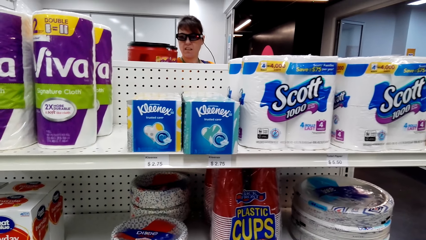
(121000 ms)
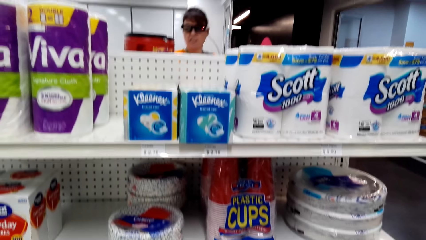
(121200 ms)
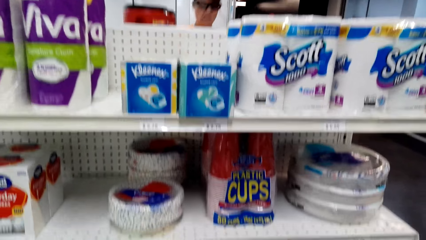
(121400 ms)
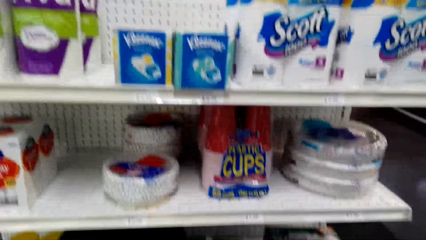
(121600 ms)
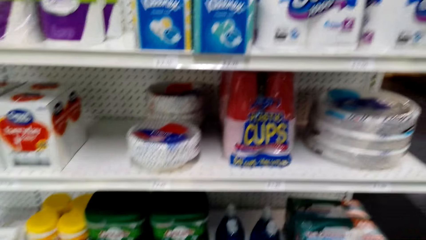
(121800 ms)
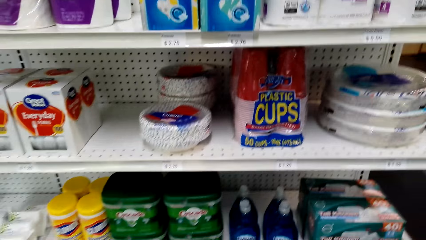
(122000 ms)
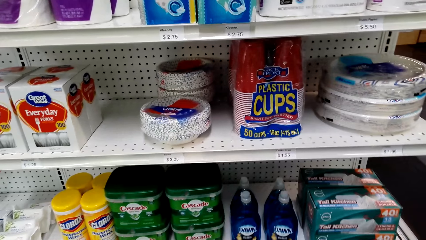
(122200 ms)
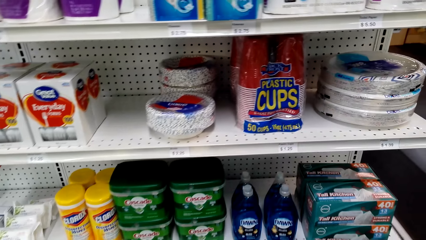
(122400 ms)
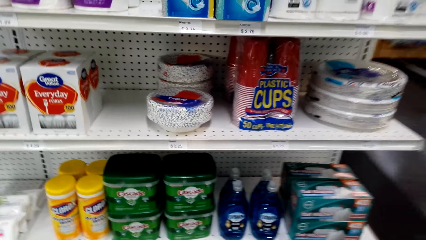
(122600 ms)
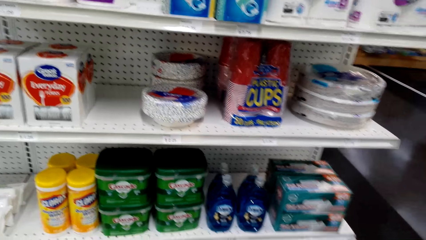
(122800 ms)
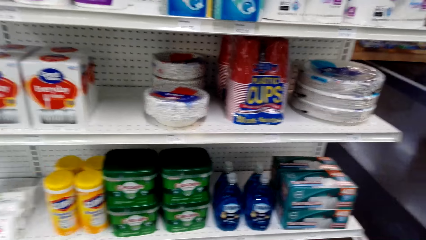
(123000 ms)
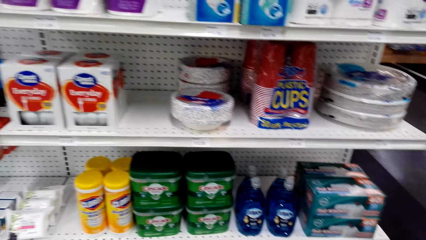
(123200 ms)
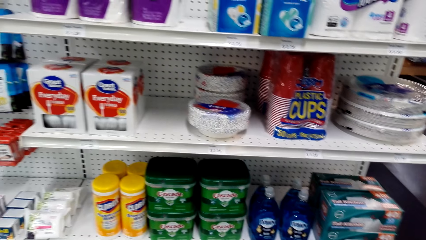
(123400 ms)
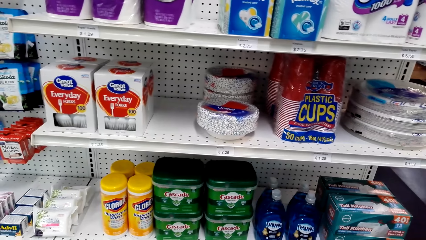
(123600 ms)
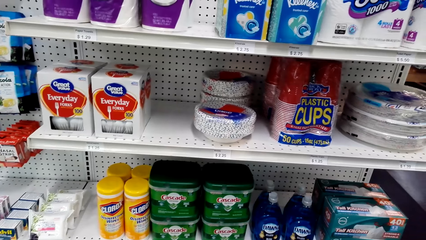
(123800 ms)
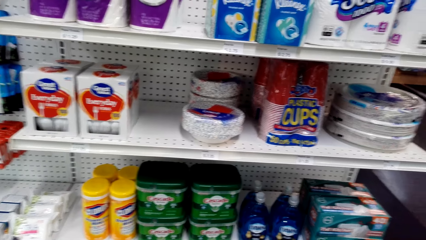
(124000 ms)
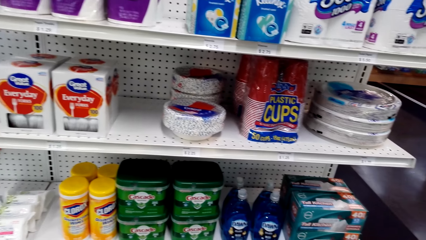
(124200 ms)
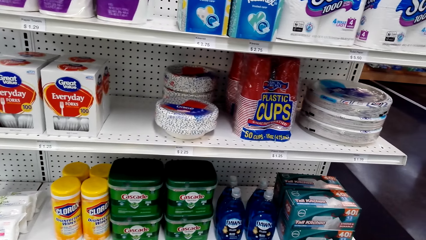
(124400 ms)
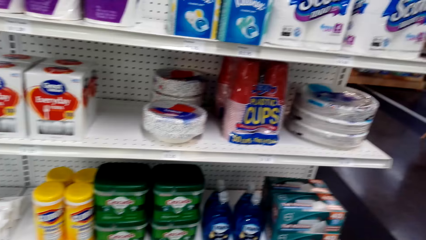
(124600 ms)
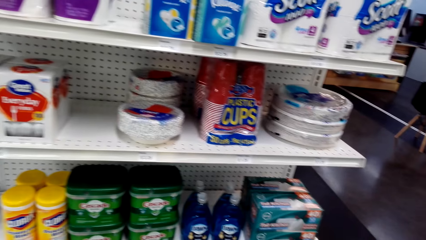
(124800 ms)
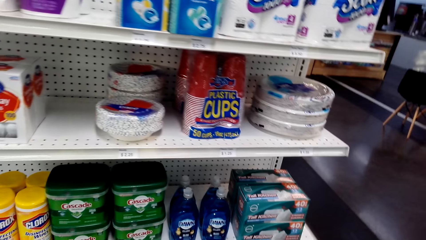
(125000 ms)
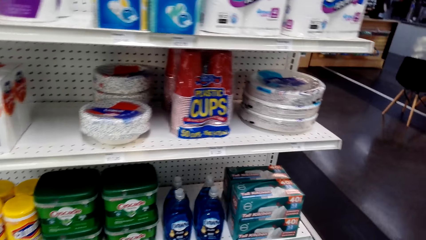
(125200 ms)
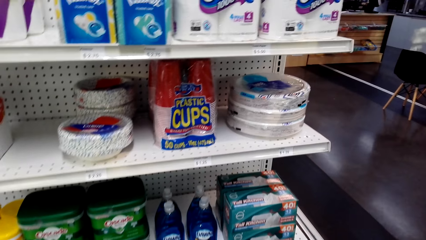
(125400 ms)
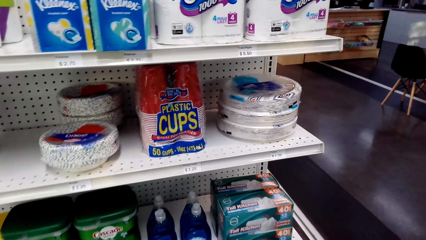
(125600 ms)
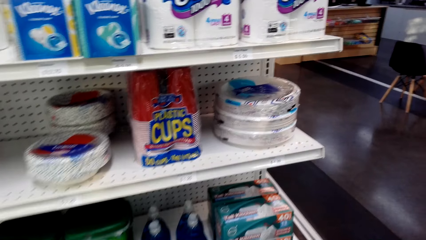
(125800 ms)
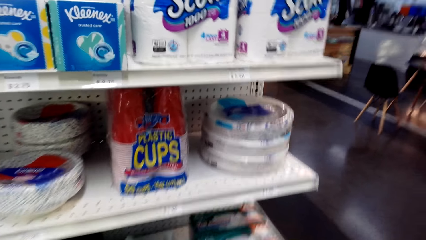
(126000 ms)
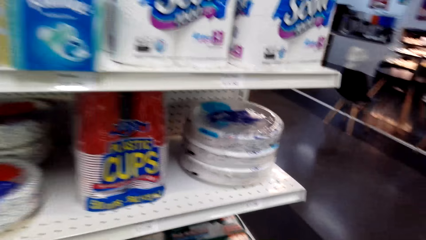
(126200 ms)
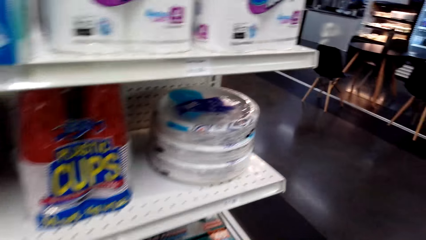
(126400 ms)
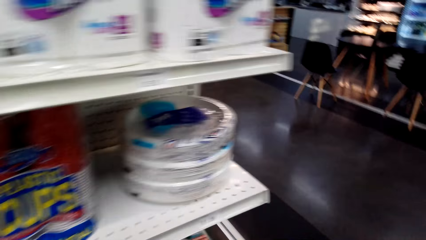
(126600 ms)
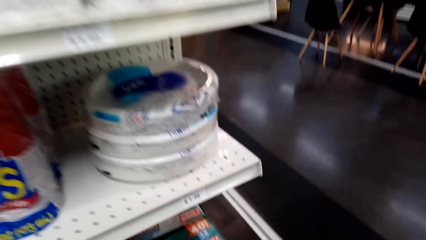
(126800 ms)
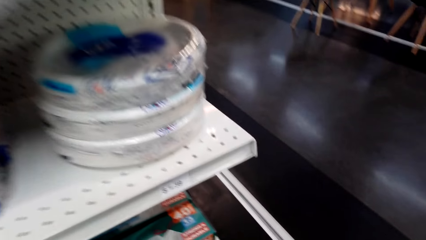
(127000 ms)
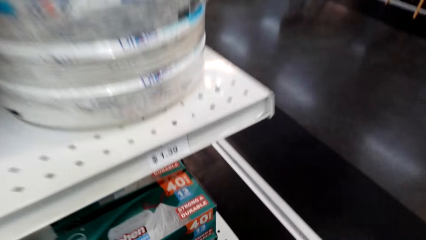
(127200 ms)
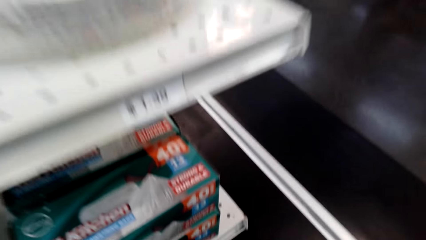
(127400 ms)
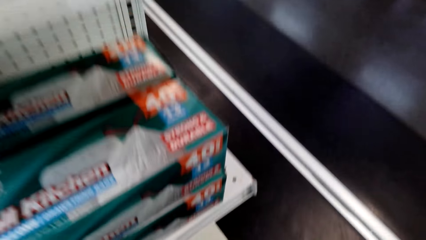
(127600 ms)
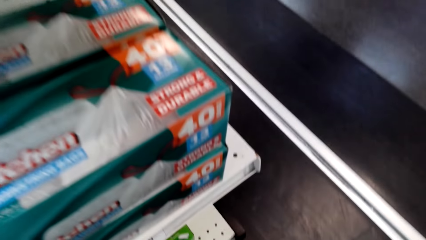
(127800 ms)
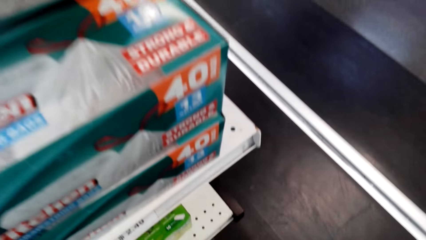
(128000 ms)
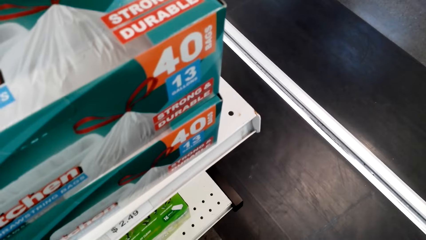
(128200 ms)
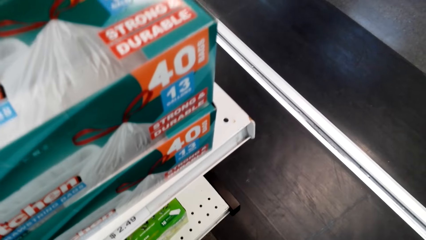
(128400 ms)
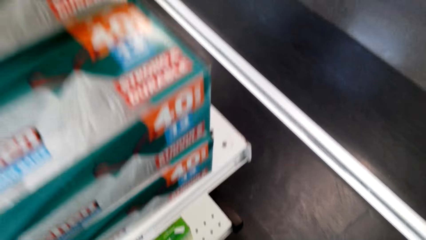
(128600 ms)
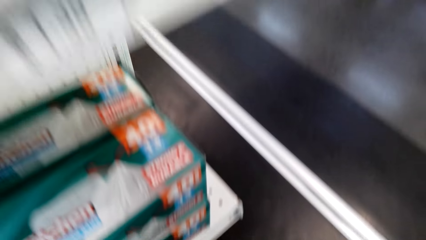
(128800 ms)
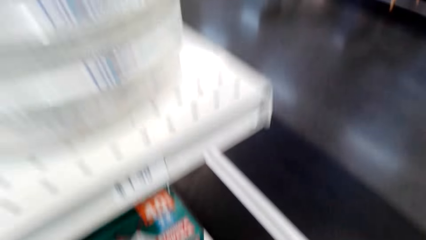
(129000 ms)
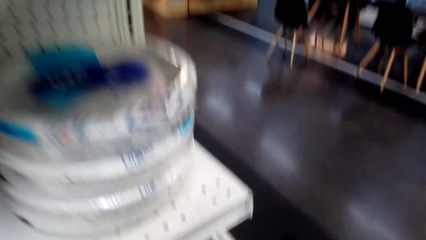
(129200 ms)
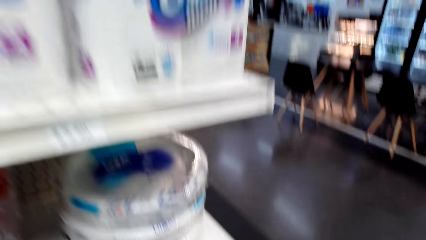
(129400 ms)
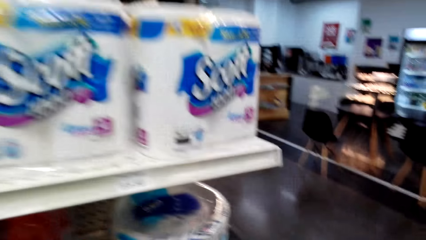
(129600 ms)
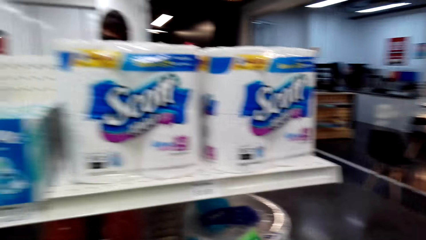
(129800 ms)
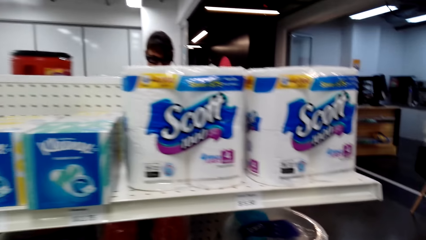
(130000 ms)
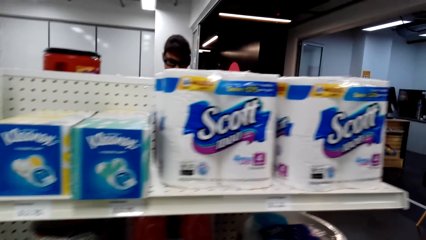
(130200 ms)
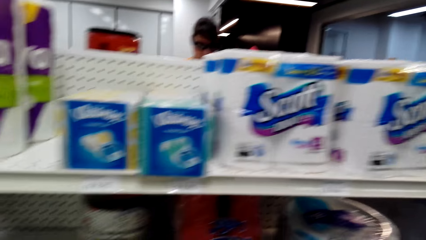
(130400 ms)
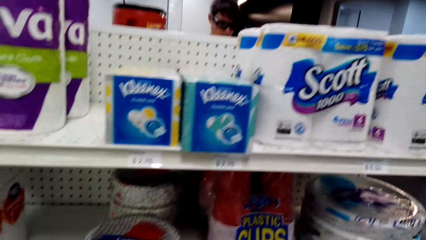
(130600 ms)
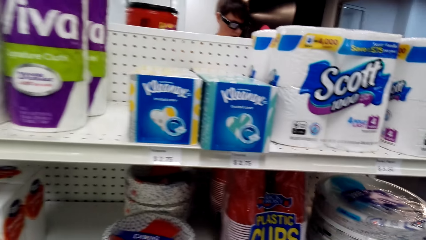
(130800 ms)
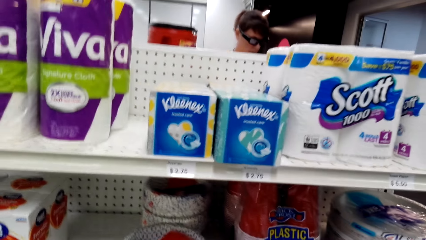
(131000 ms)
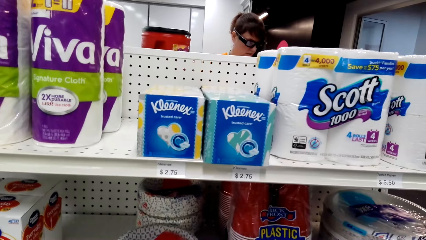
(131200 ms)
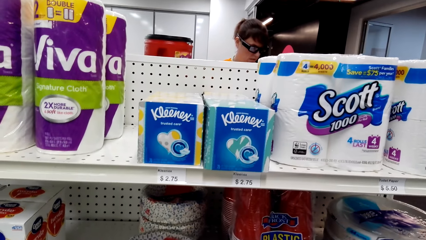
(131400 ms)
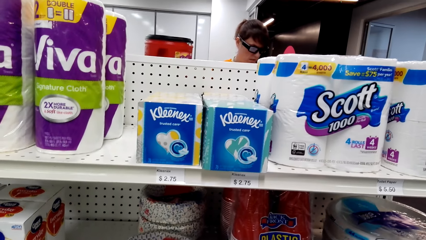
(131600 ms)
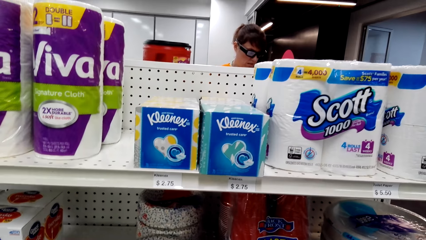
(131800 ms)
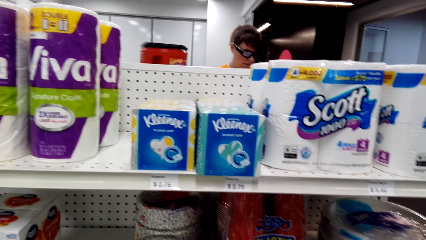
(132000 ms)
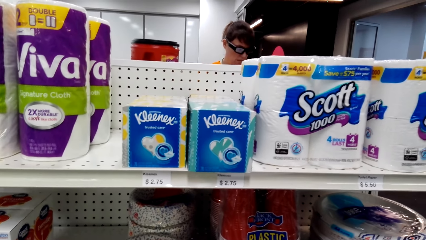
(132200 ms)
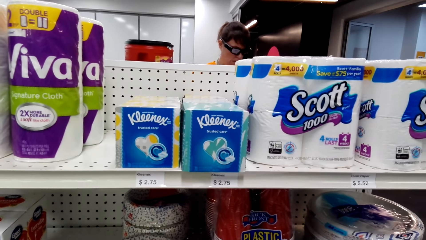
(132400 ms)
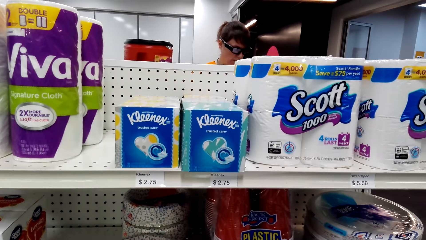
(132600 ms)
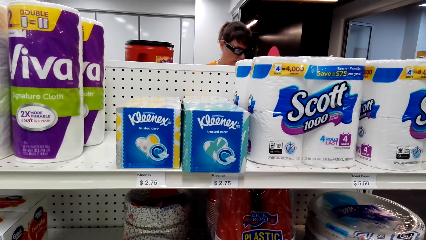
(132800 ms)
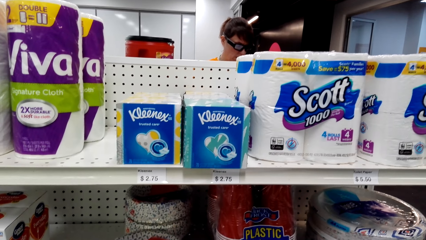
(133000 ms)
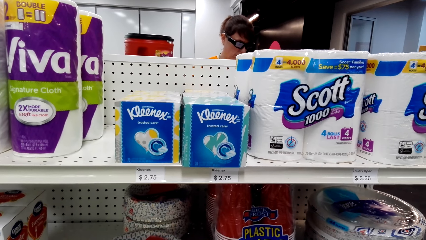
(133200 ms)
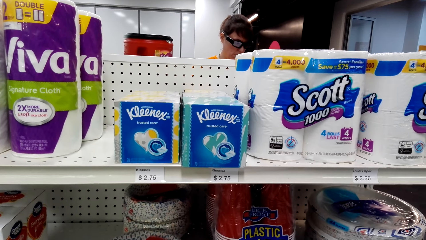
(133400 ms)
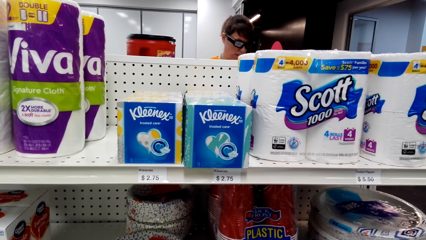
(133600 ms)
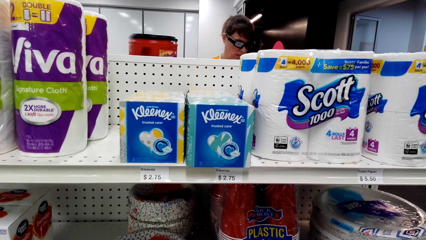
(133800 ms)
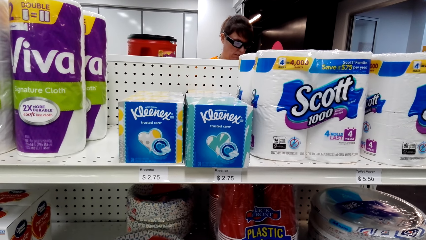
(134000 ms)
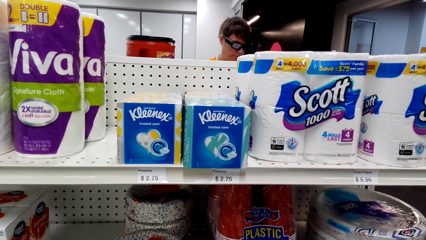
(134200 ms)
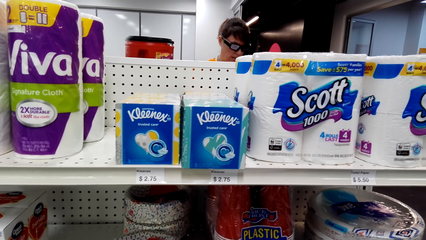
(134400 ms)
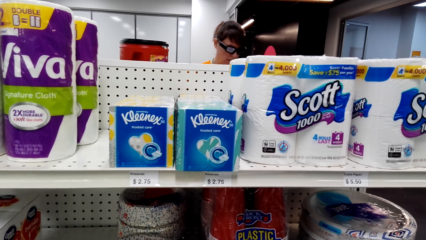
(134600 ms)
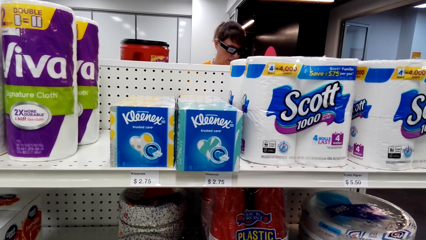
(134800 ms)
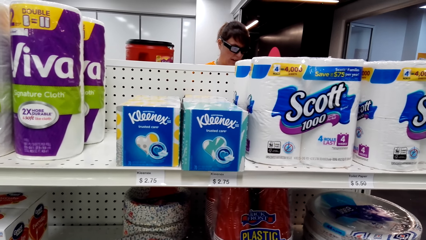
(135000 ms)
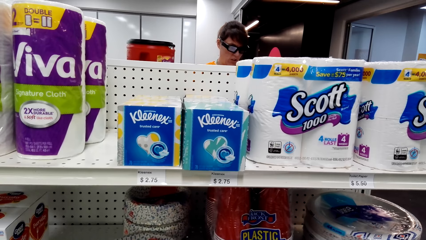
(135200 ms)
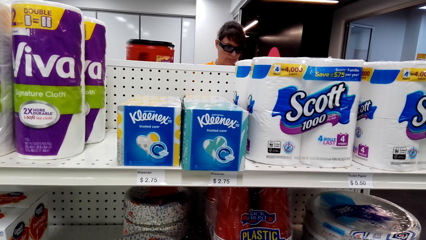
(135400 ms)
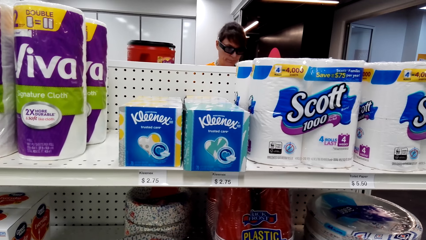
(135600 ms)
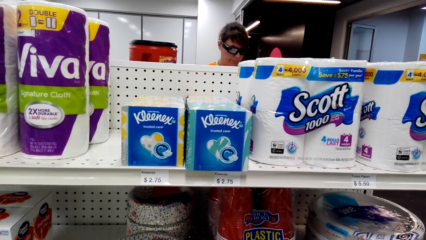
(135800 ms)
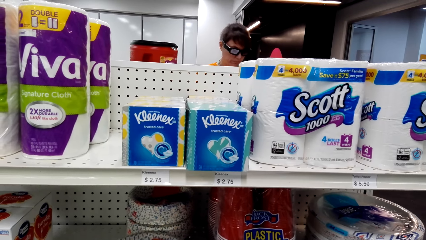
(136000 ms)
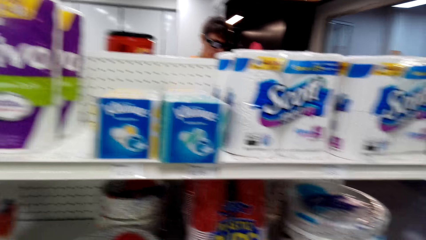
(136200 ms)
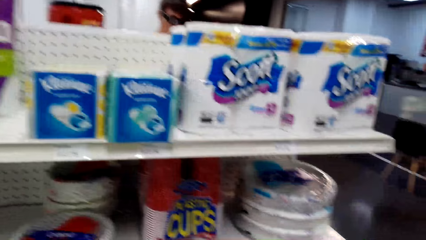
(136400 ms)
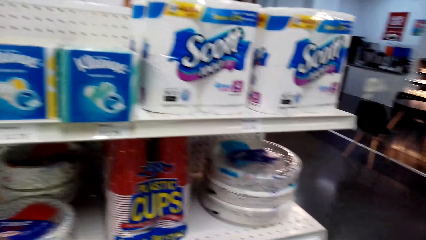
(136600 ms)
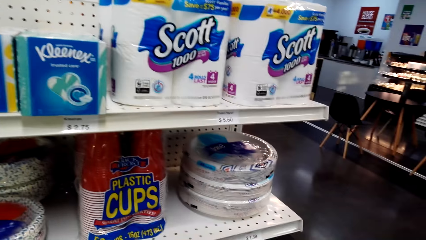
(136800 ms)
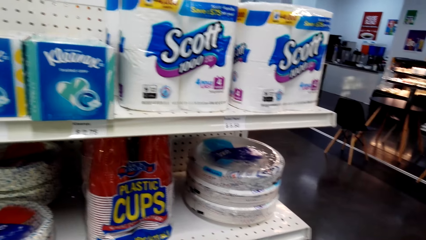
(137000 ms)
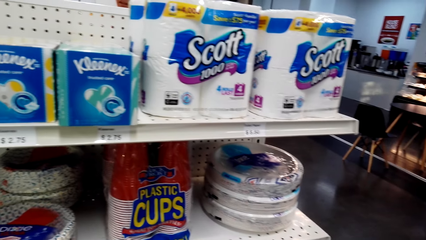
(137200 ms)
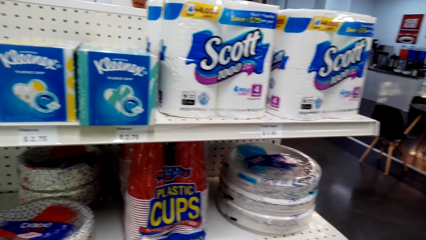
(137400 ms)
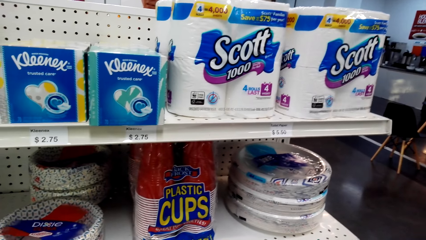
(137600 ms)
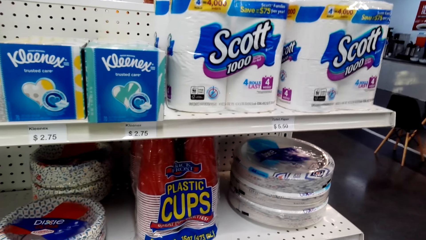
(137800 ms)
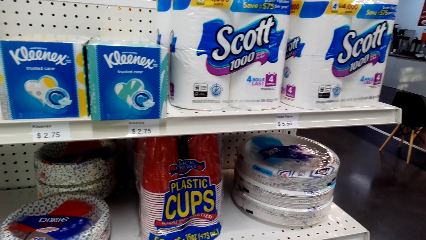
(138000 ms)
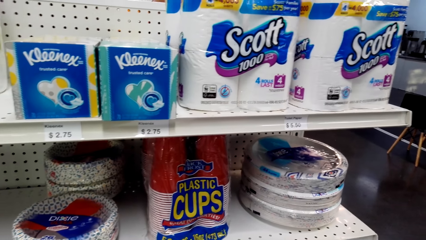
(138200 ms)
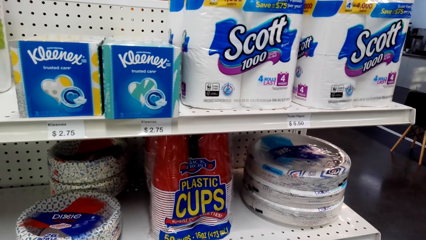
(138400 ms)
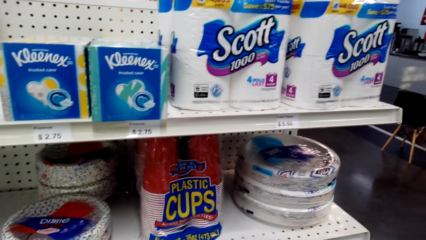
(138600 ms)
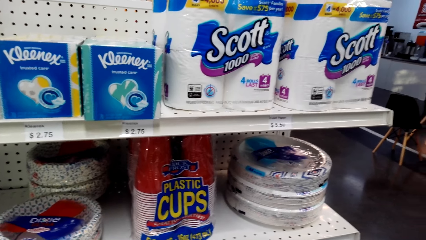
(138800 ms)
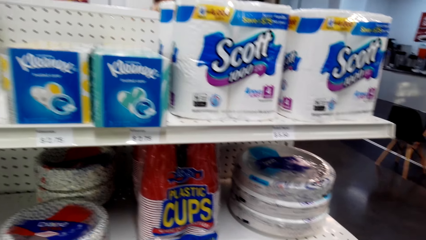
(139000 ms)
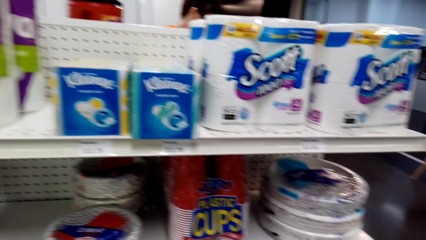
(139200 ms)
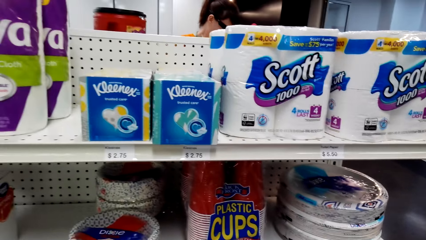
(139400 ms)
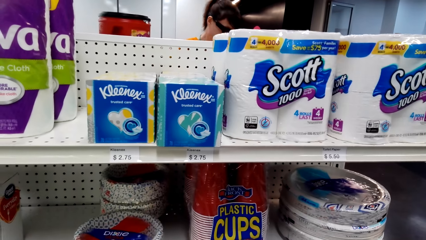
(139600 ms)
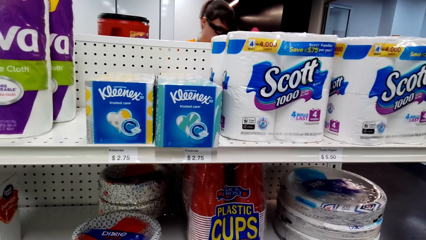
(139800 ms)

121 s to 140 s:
The camera wearer looks around the supermarket. They converse to a woman.
